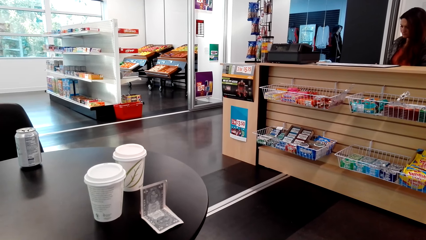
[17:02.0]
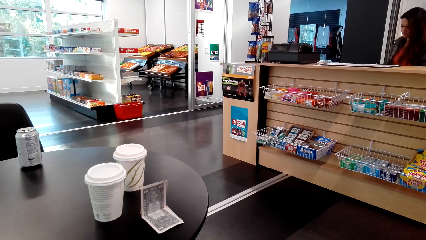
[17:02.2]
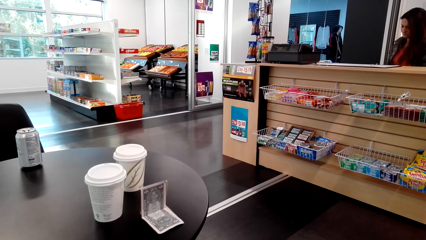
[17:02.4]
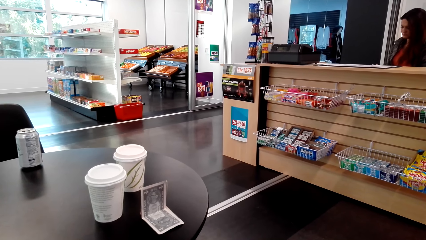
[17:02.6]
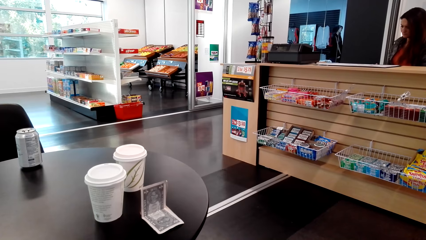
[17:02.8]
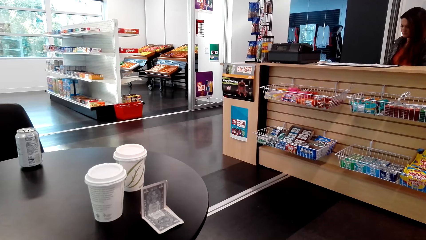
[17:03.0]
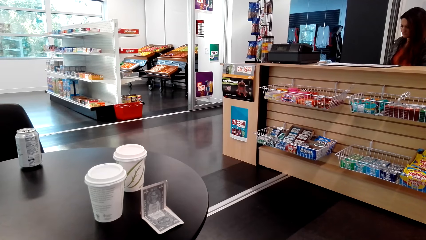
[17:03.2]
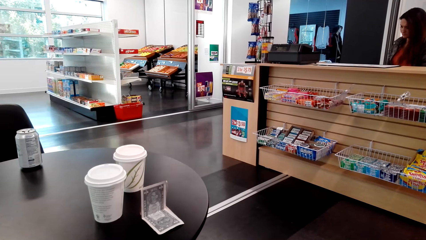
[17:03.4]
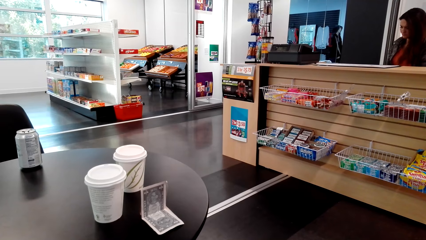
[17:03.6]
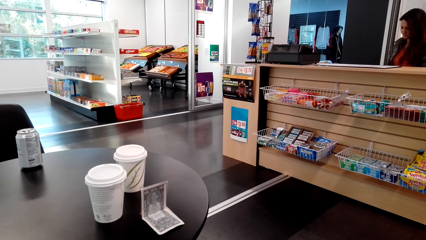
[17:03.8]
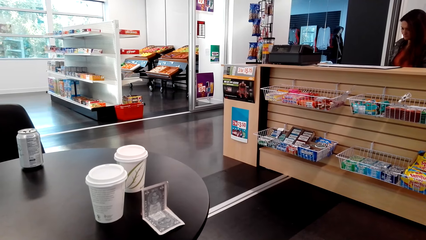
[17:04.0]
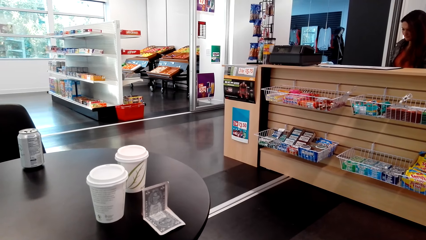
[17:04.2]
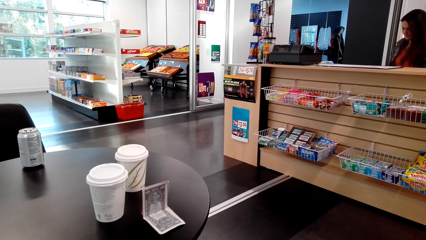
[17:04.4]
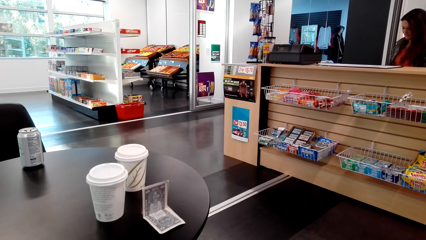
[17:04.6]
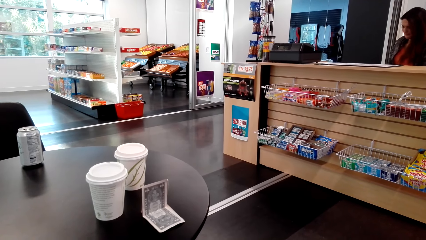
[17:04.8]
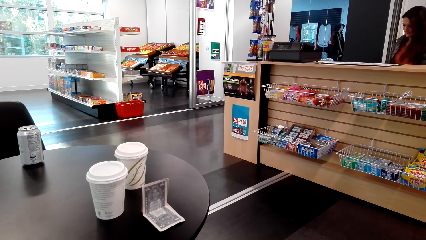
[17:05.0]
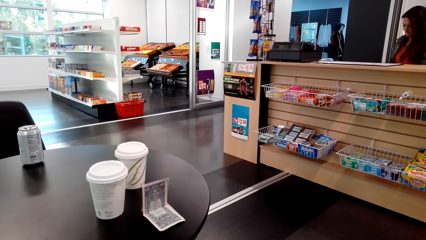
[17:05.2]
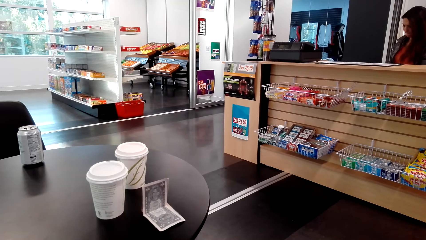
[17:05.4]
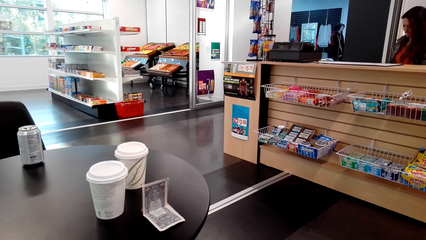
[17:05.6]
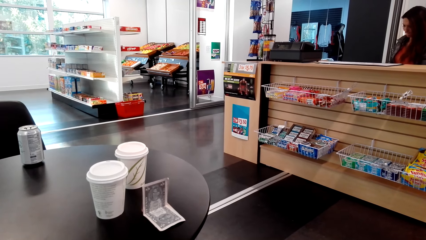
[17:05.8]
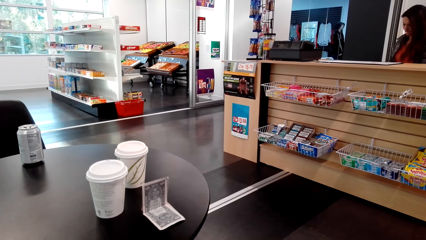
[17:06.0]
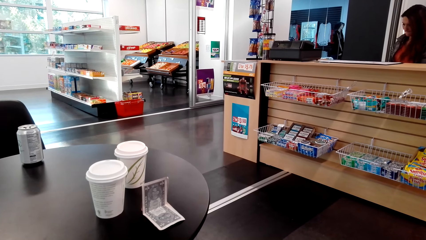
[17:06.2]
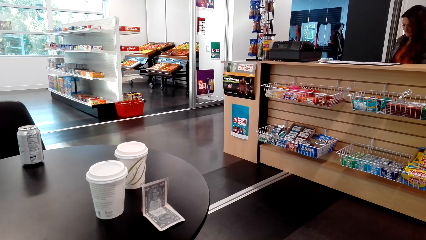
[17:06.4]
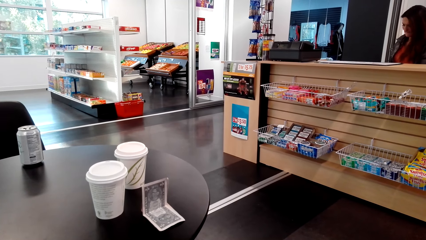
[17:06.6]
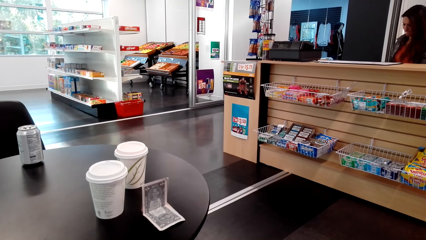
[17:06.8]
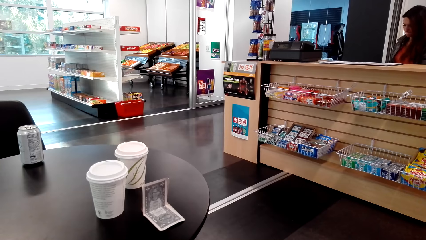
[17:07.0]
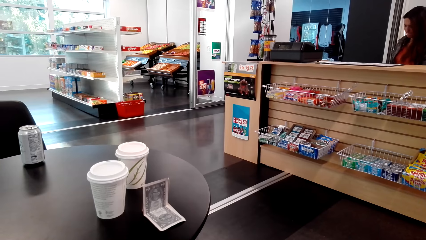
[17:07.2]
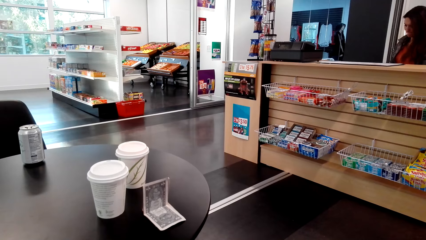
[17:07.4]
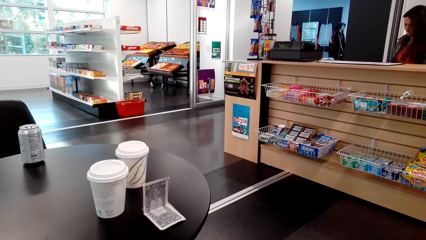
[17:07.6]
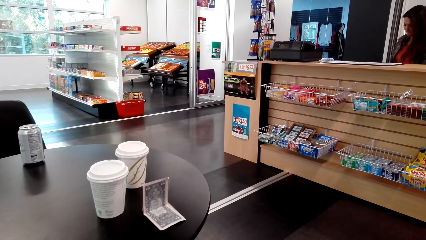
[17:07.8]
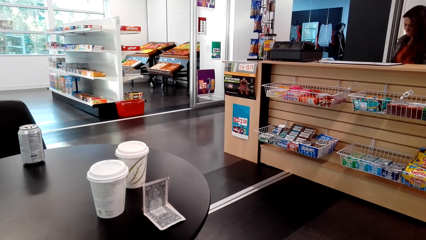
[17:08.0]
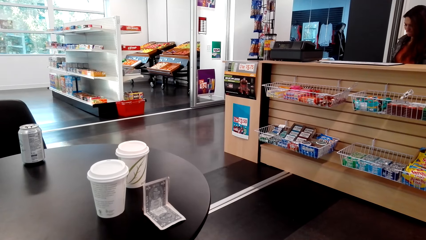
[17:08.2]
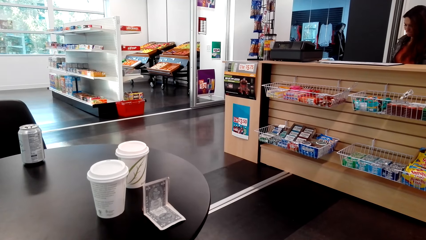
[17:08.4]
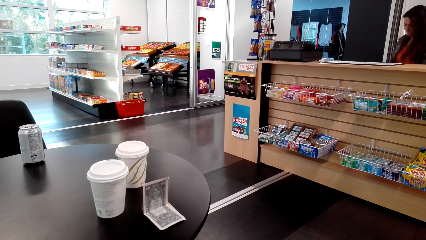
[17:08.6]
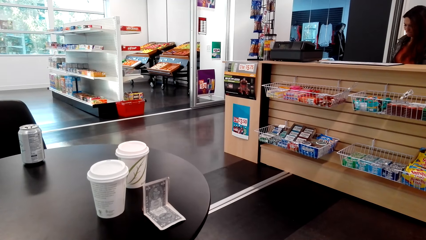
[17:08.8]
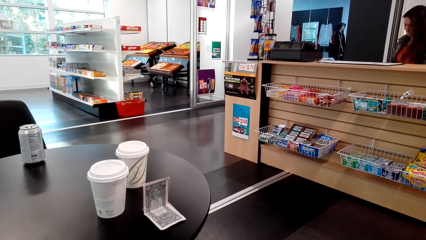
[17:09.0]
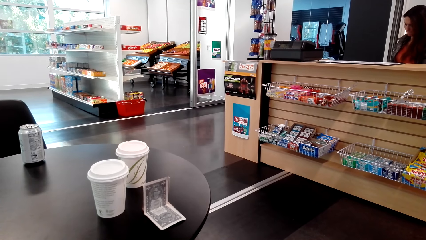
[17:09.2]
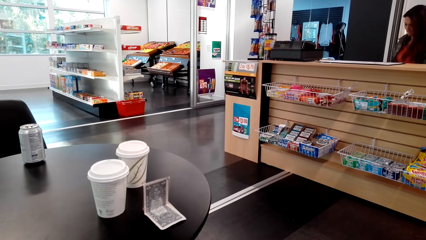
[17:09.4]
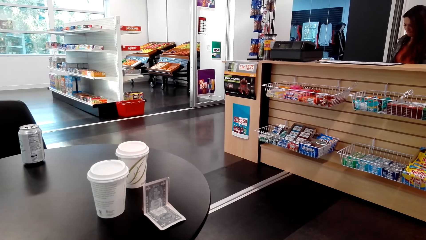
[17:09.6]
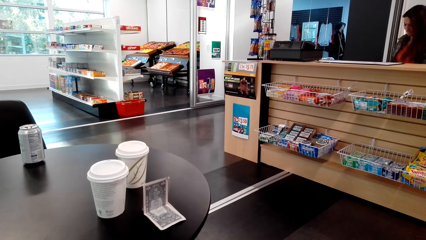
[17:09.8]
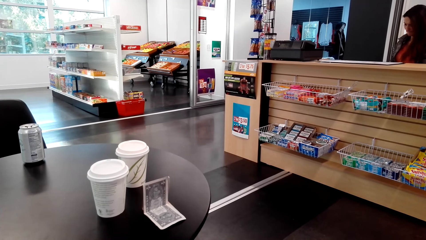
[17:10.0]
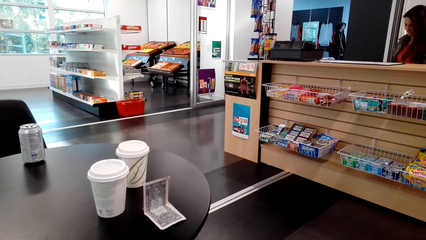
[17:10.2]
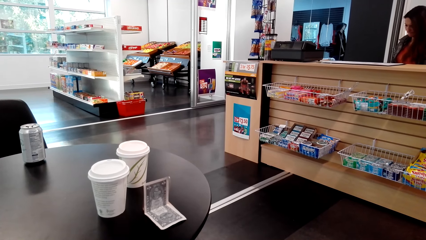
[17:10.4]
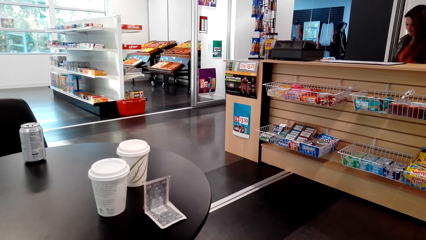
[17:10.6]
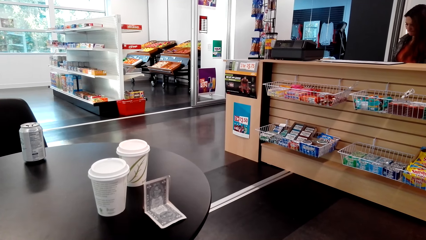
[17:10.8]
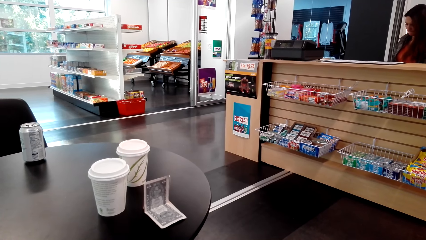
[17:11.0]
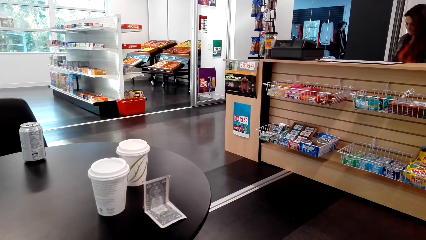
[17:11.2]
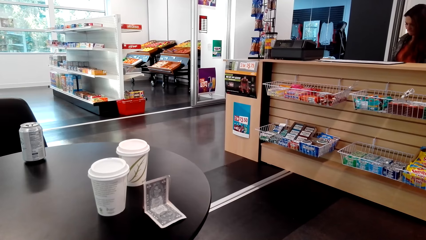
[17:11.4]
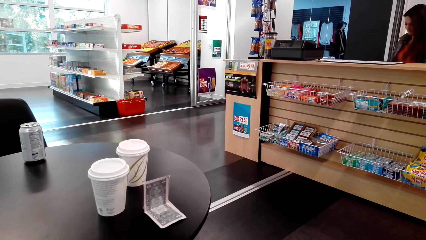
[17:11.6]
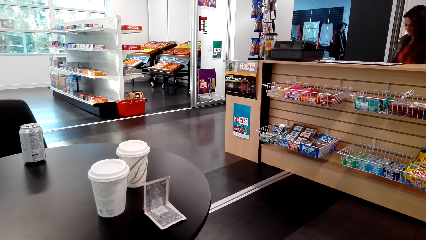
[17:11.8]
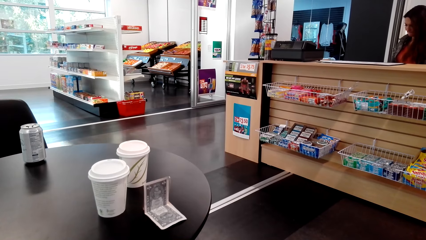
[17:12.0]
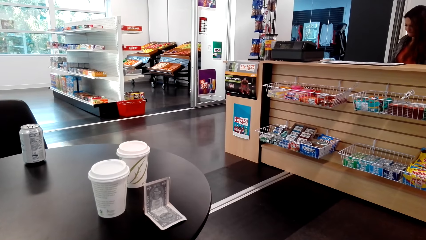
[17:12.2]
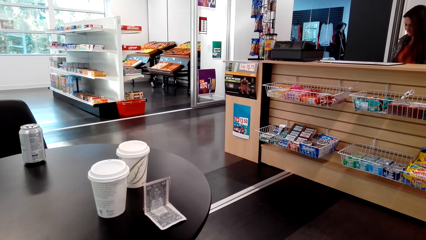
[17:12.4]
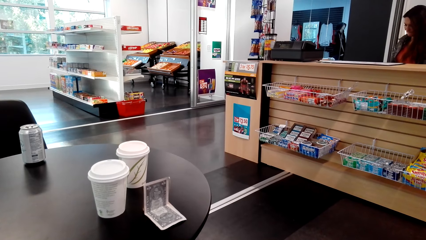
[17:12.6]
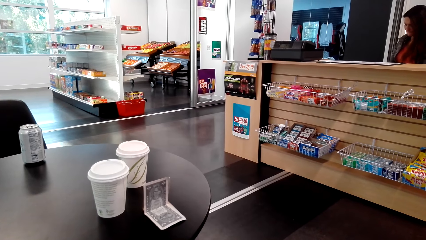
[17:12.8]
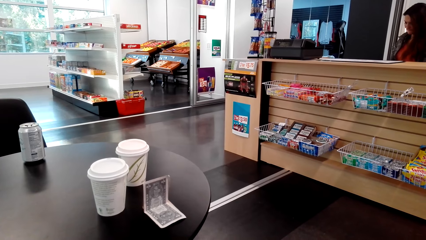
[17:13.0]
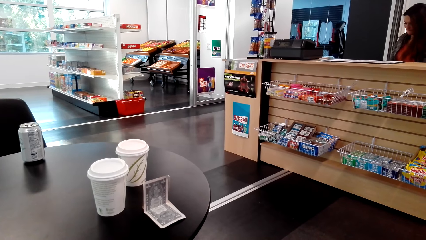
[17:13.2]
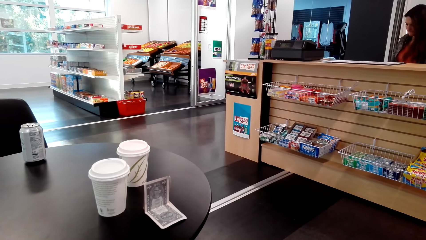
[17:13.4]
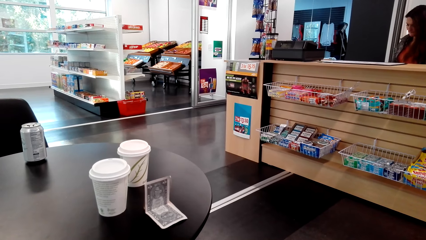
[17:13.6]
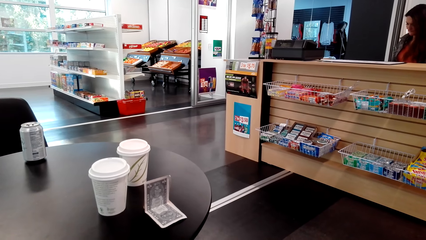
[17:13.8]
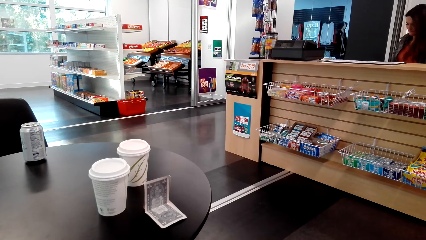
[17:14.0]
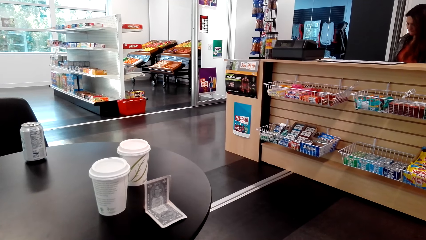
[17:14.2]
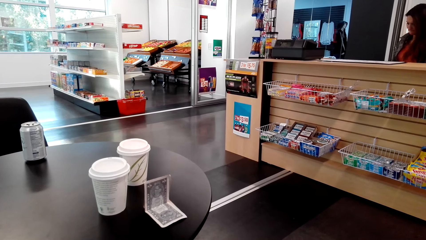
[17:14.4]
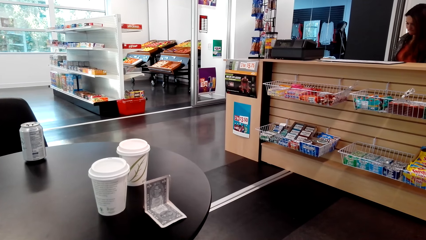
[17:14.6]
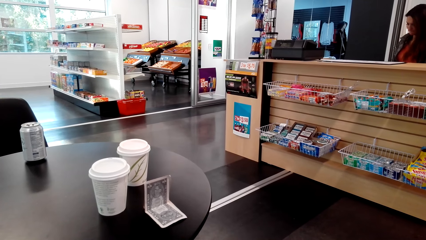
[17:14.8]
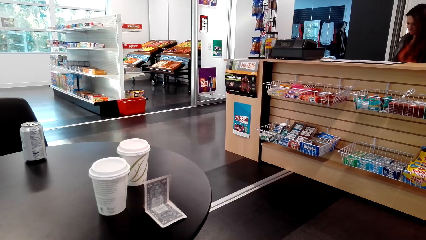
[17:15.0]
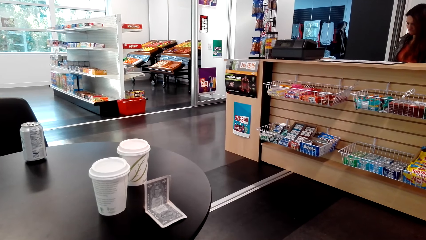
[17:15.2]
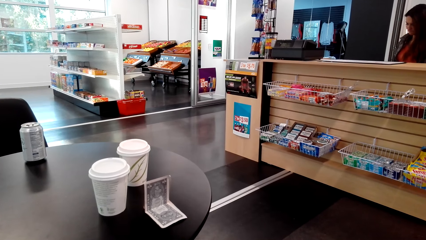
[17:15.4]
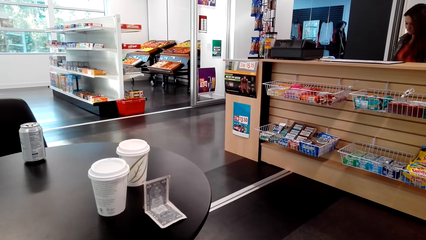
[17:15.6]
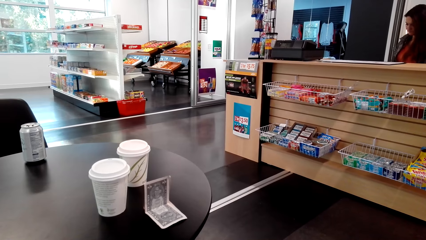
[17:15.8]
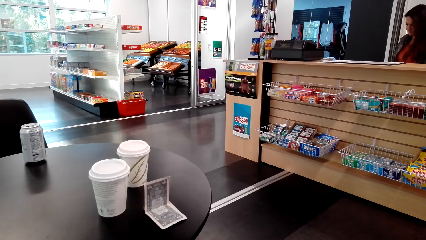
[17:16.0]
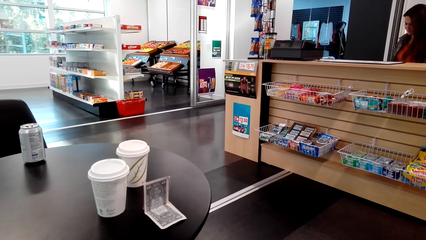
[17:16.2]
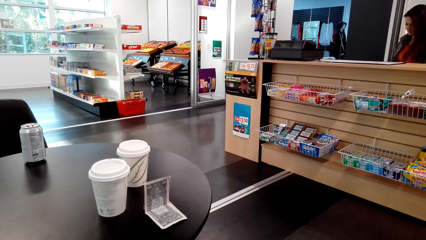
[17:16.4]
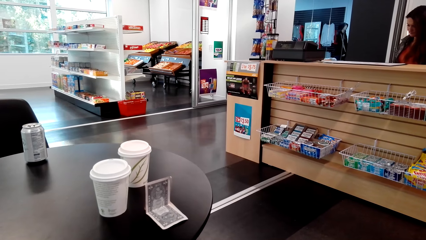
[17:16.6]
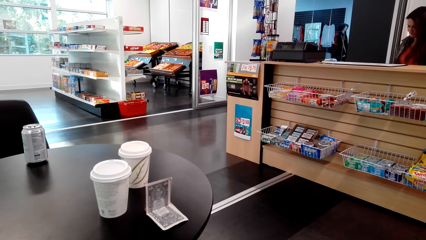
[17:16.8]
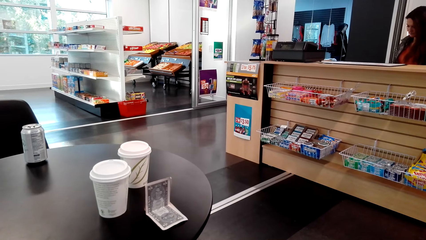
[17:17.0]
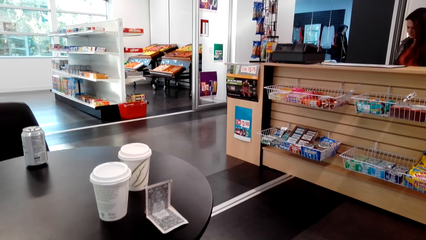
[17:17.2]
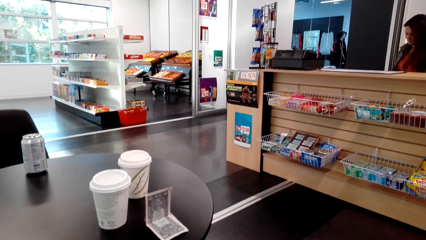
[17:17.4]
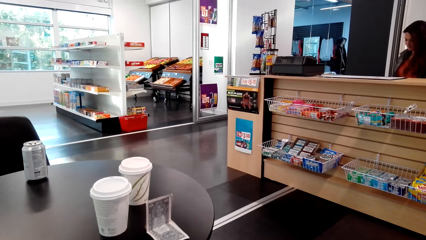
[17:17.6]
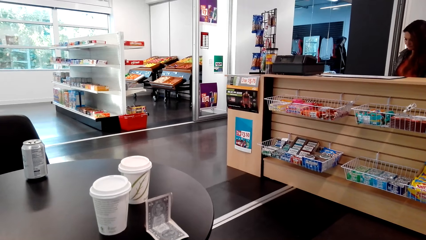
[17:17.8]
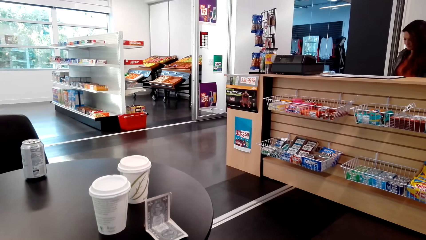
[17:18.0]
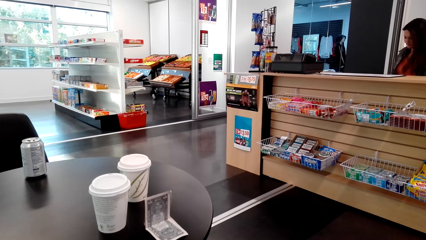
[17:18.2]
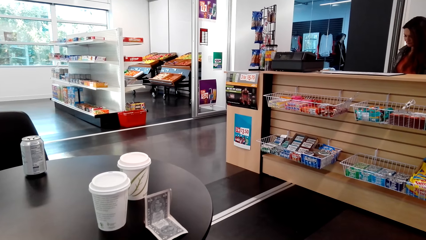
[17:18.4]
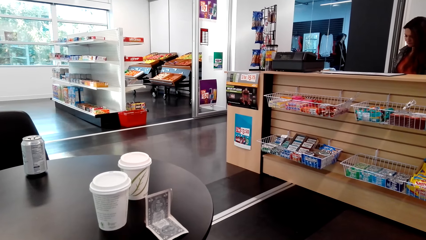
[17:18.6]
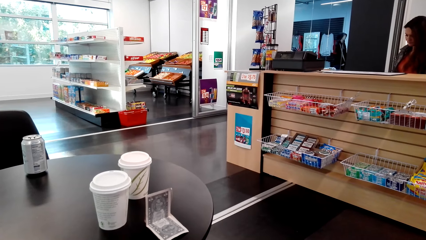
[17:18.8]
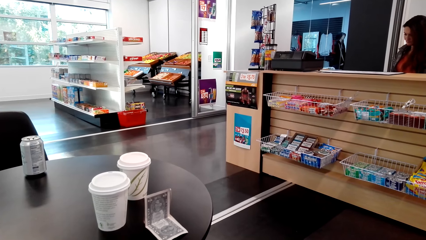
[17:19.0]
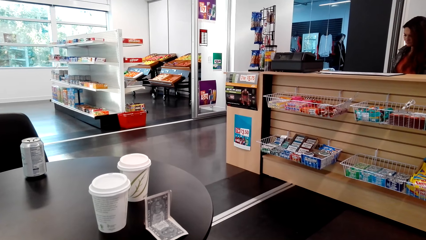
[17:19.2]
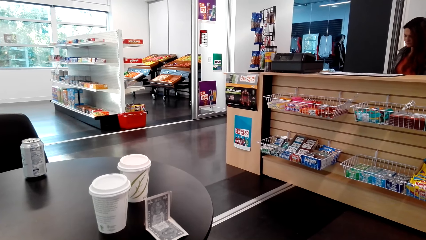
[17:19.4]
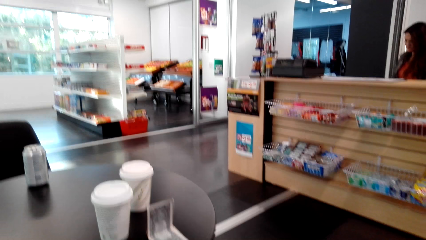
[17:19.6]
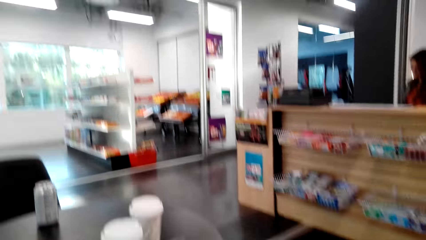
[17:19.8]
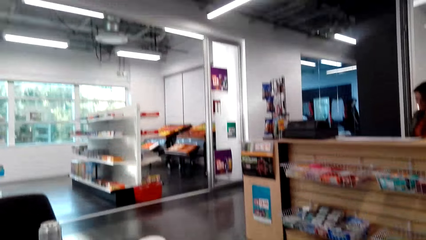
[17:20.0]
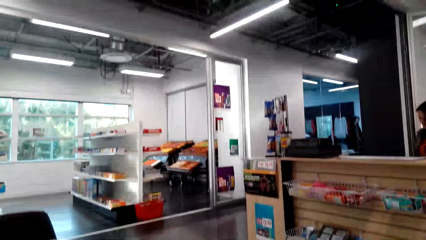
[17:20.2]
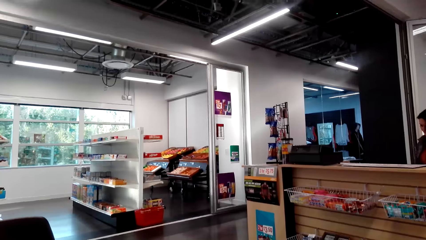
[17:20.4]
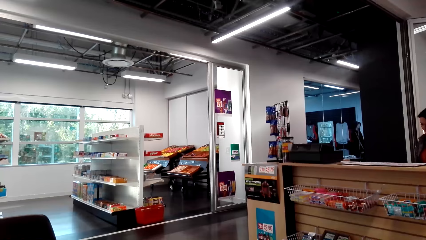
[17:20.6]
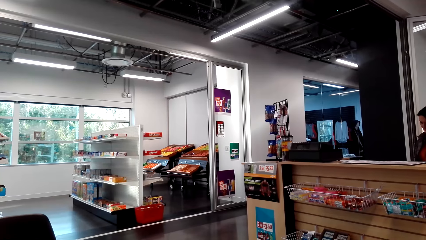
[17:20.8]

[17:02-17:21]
A person looks down. The camera wearer looks in front.
